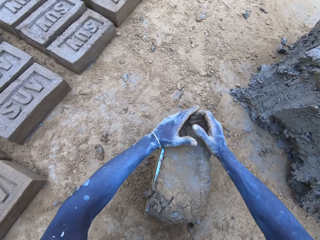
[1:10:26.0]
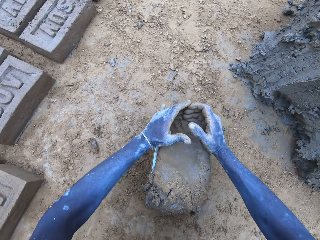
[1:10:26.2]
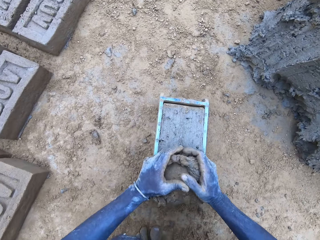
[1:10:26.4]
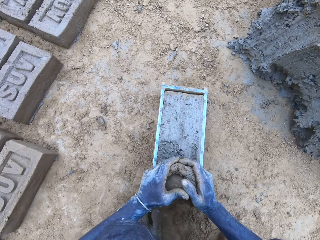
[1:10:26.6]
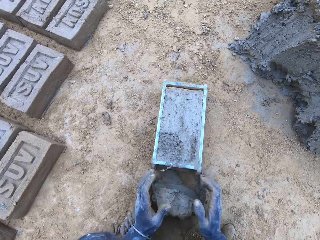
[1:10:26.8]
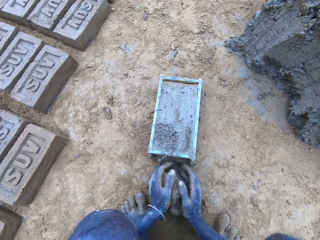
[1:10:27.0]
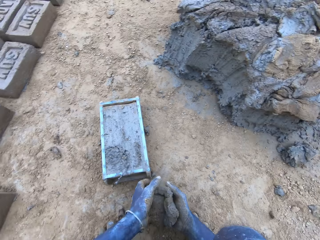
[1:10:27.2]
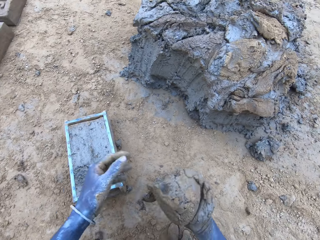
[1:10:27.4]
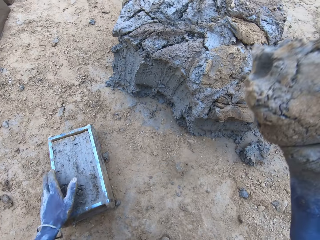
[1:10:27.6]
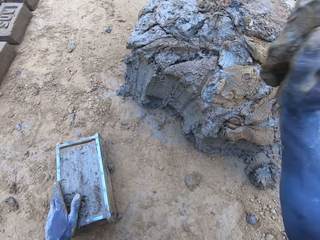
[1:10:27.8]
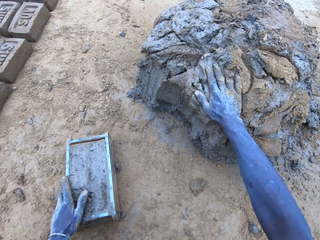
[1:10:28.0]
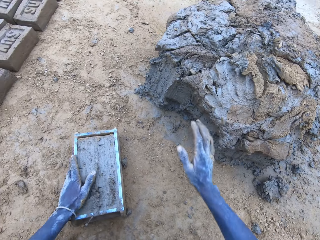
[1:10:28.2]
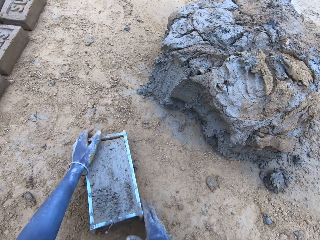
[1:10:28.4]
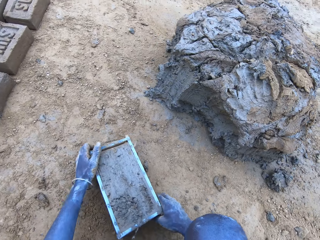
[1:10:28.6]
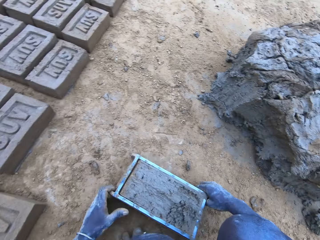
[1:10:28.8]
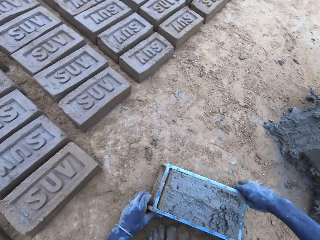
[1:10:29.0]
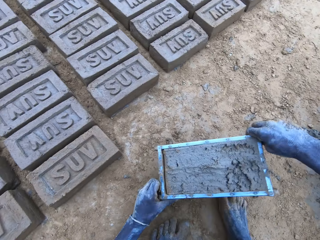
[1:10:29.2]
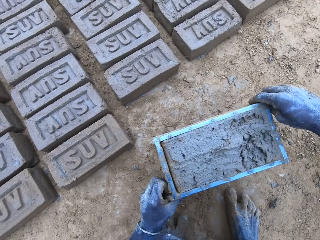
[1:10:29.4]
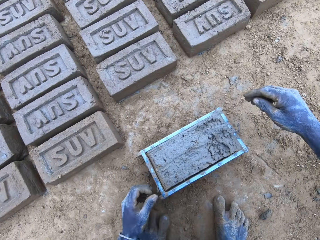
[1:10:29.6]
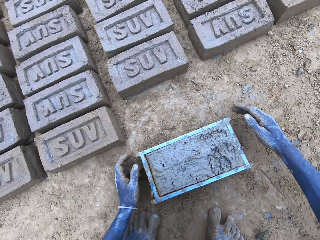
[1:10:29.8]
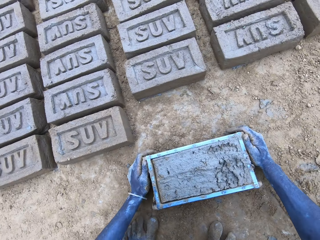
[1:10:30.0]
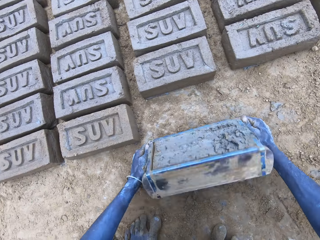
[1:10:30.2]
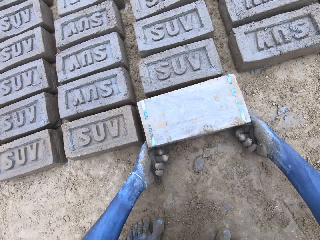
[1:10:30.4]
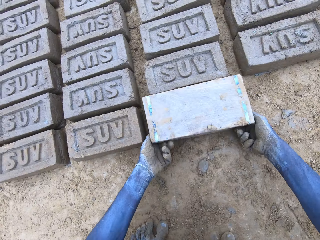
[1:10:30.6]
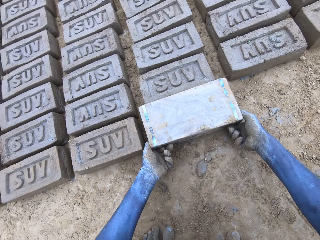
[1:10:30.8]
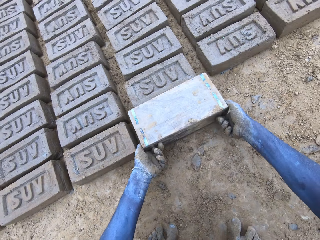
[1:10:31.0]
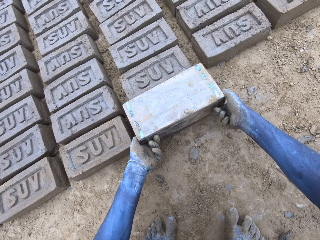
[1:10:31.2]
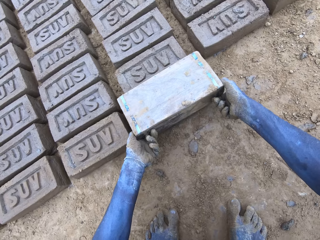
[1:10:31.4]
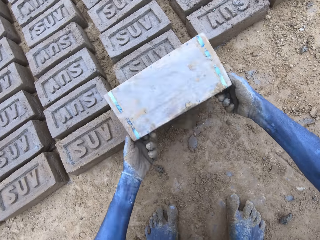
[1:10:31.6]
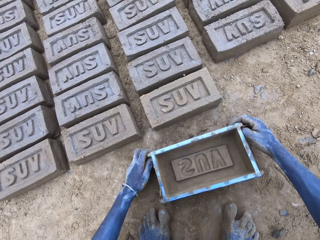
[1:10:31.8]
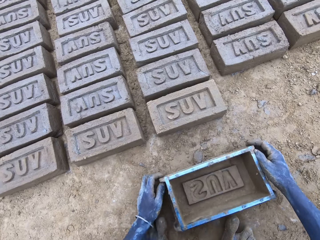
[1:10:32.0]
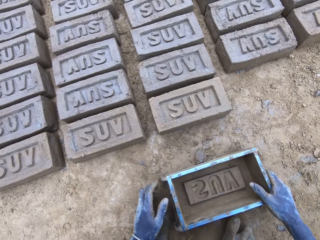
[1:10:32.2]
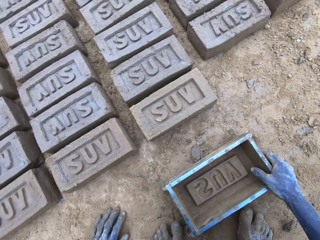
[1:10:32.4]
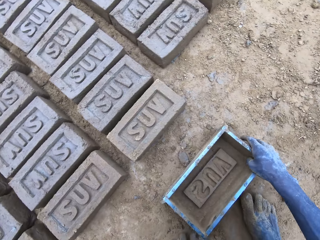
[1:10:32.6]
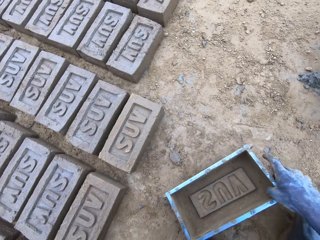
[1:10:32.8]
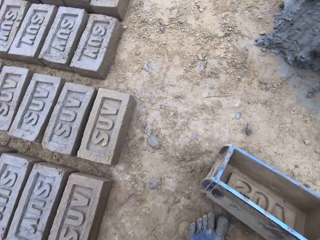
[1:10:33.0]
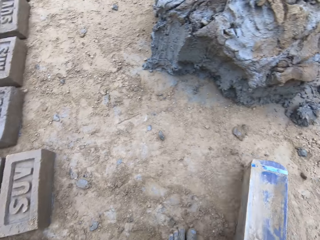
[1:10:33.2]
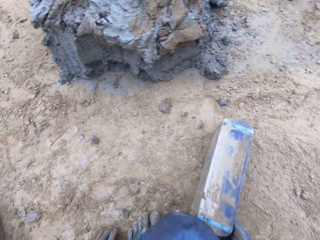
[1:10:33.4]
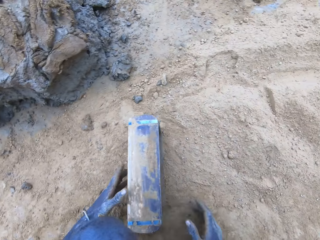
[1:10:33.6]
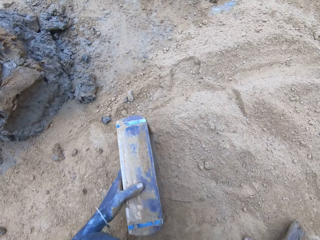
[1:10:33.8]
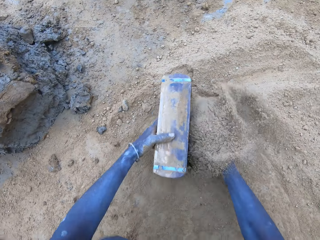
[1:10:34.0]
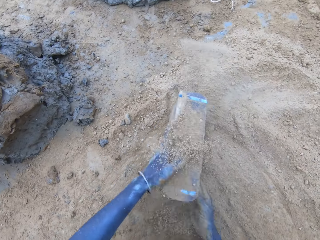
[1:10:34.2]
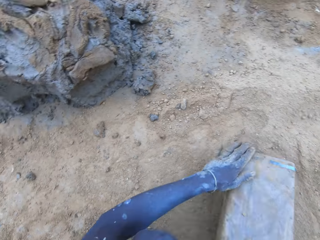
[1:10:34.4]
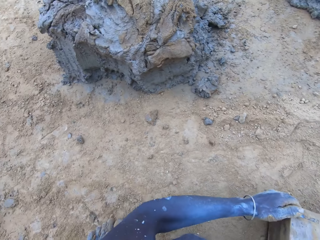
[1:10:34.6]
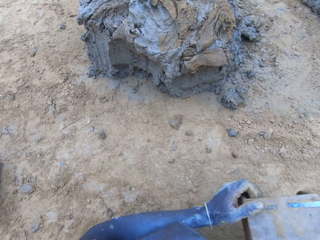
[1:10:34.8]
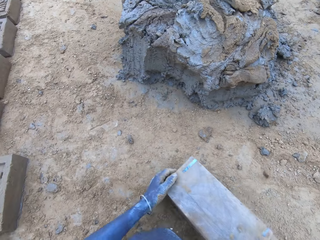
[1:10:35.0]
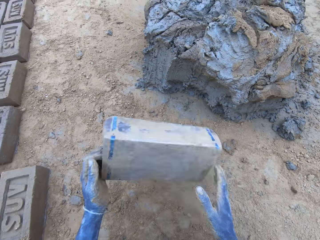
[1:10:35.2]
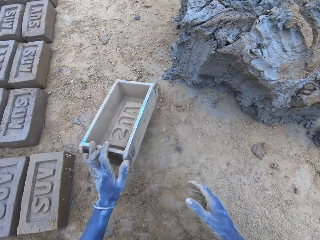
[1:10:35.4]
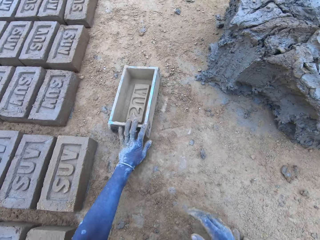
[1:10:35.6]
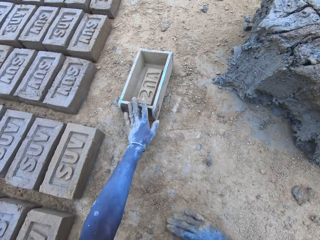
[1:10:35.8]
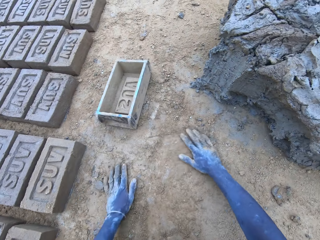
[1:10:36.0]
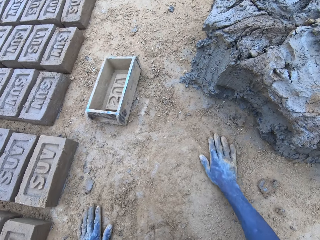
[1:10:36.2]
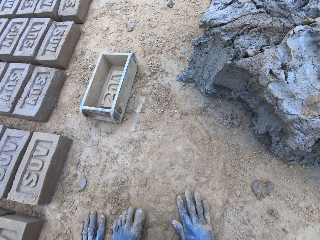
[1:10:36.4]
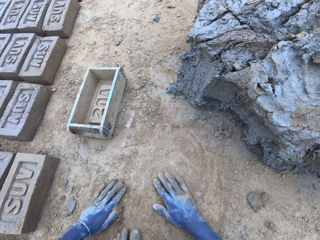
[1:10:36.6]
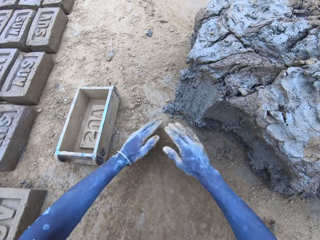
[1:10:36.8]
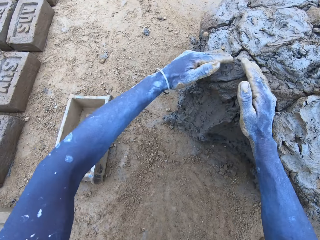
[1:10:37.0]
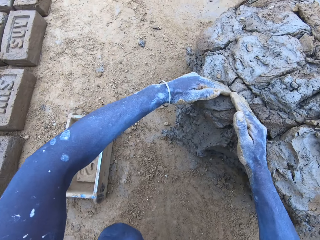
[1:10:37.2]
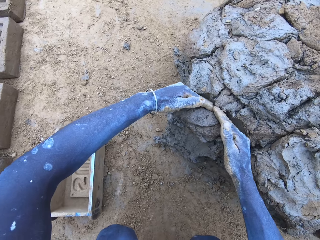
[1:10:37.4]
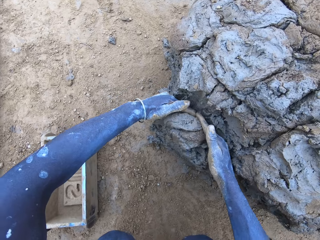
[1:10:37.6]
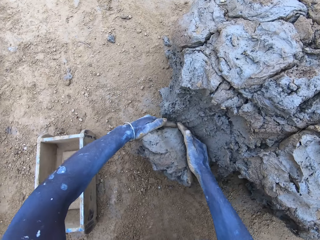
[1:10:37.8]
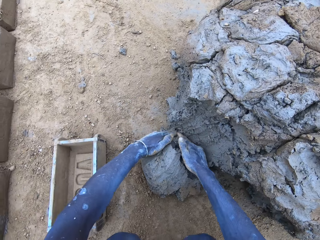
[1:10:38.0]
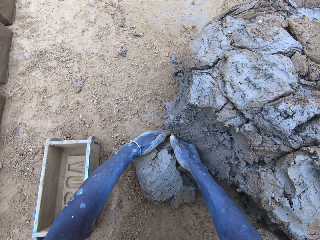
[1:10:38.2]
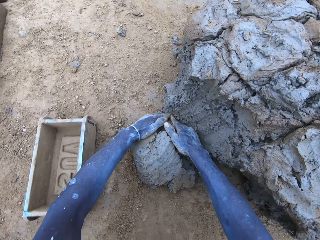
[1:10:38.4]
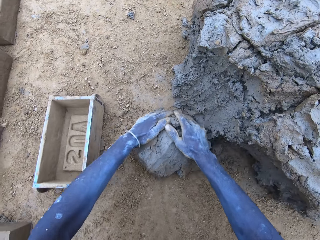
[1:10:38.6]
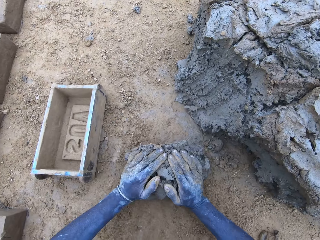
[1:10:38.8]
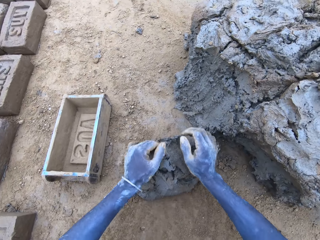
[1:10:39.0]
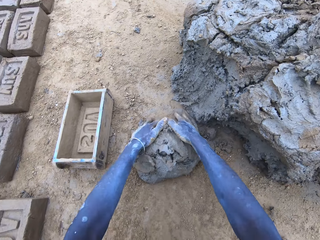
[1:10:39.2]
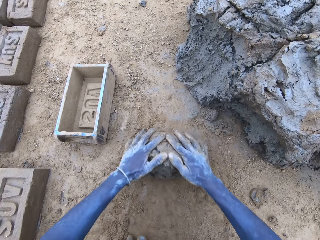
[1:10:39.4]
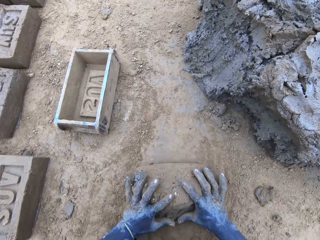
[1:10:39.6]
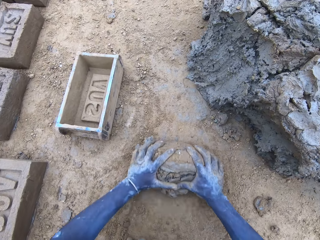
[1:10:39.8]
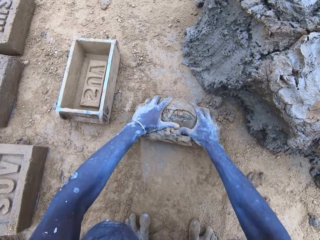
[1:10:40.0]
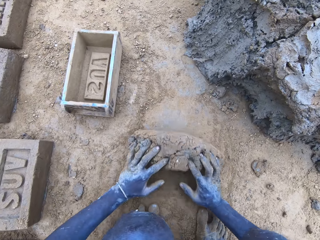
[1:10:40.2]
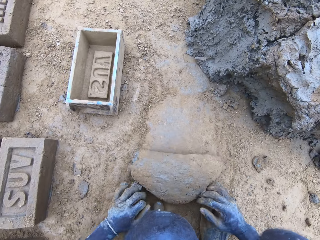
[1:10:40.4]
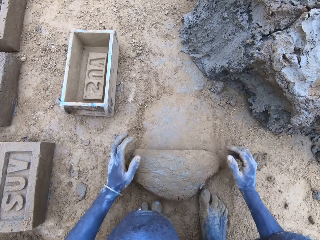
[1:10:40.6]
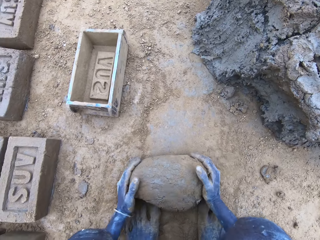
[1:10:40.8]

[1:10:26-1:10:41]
The camera wearer reduces the mud and drops it. They put the brick on the ground. They put soil in the brick mold. They wipe hands on the ground. They cut the mud and mold the mud.

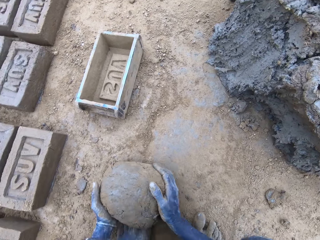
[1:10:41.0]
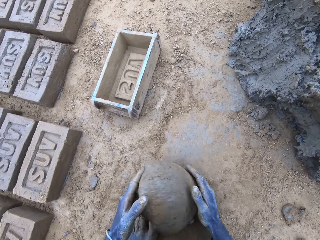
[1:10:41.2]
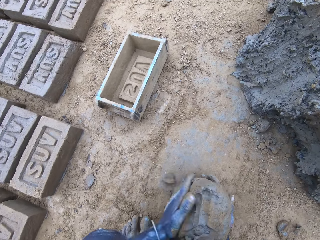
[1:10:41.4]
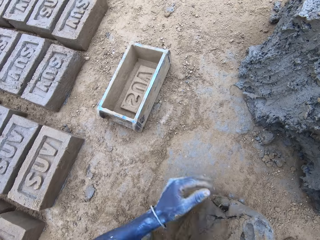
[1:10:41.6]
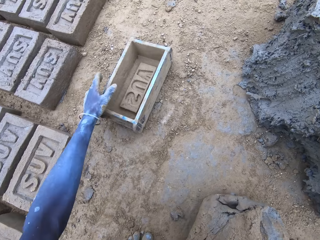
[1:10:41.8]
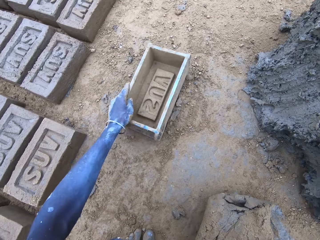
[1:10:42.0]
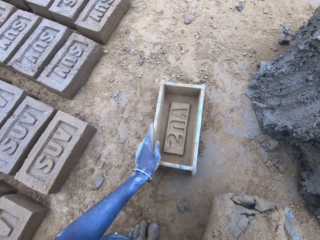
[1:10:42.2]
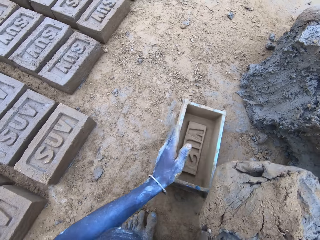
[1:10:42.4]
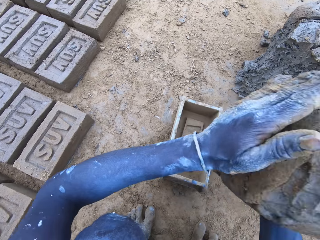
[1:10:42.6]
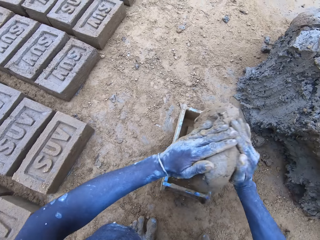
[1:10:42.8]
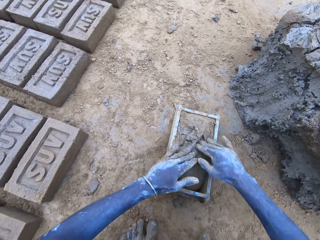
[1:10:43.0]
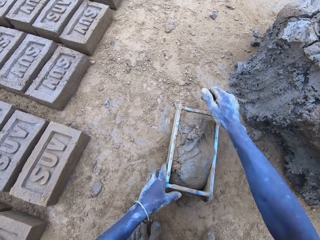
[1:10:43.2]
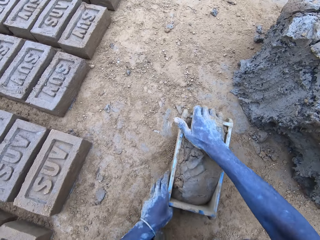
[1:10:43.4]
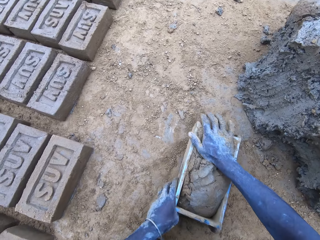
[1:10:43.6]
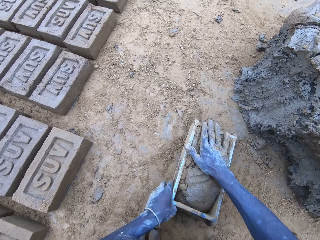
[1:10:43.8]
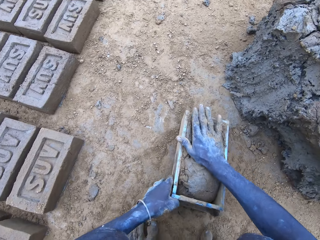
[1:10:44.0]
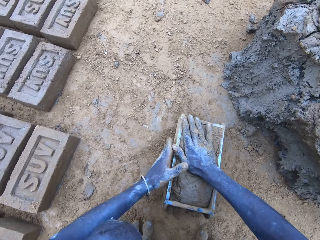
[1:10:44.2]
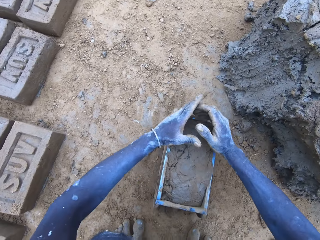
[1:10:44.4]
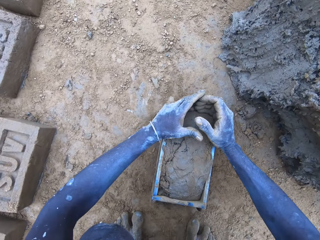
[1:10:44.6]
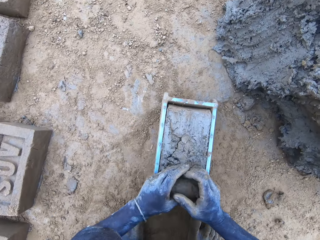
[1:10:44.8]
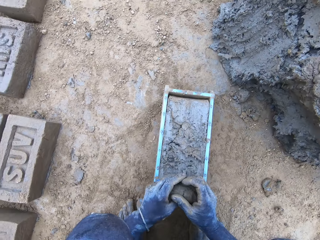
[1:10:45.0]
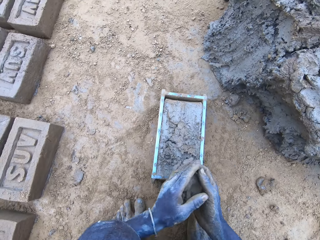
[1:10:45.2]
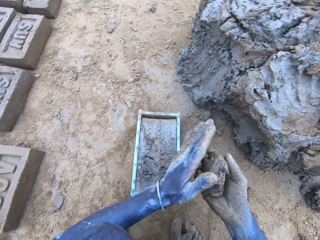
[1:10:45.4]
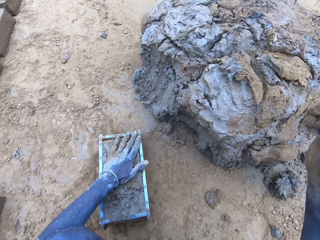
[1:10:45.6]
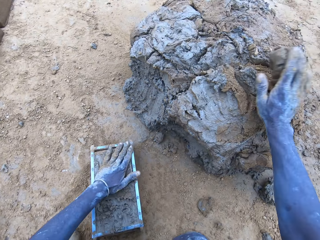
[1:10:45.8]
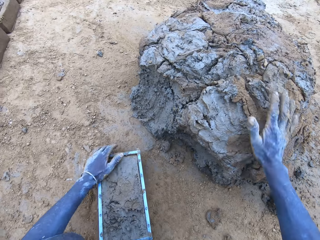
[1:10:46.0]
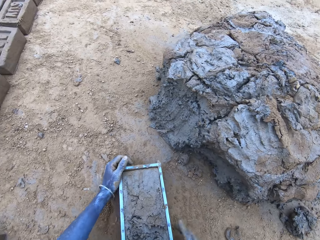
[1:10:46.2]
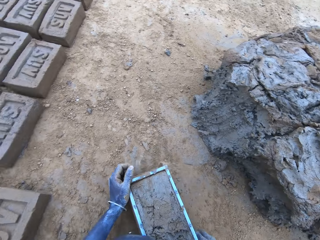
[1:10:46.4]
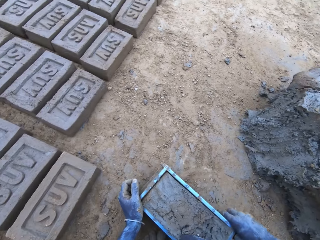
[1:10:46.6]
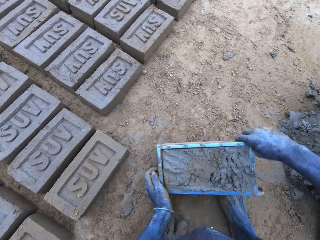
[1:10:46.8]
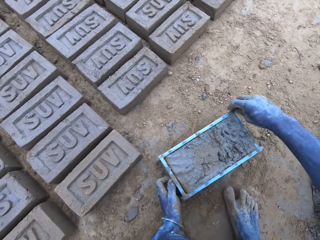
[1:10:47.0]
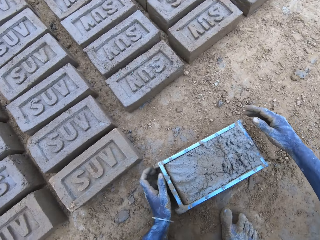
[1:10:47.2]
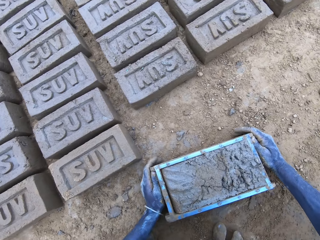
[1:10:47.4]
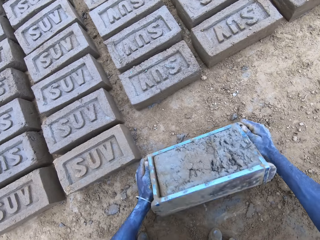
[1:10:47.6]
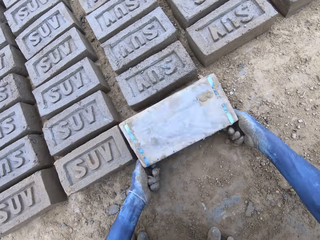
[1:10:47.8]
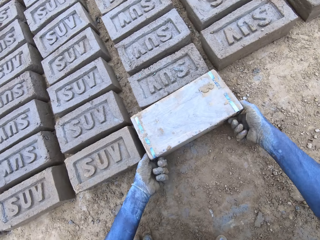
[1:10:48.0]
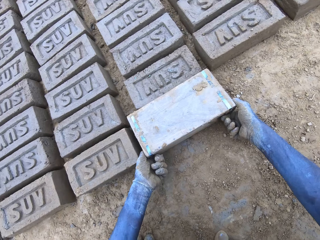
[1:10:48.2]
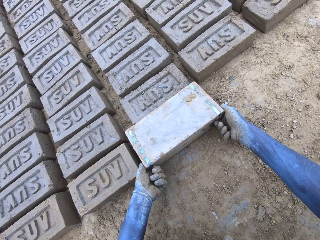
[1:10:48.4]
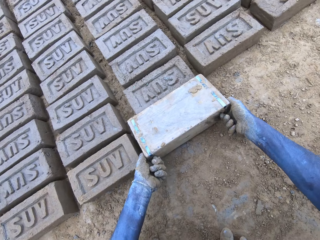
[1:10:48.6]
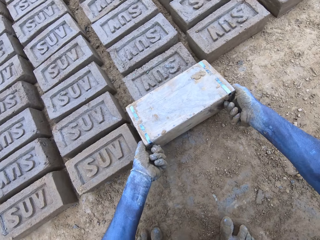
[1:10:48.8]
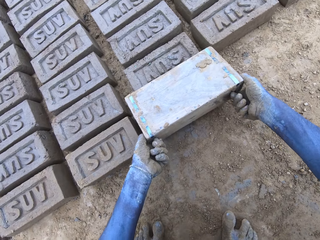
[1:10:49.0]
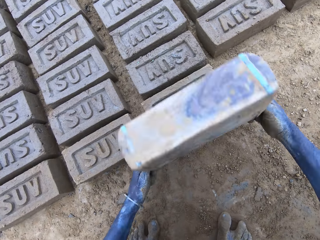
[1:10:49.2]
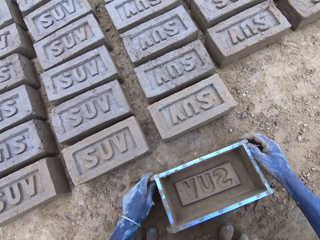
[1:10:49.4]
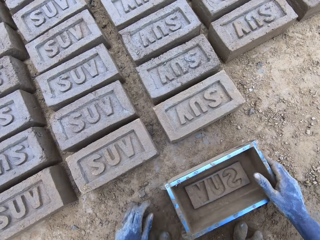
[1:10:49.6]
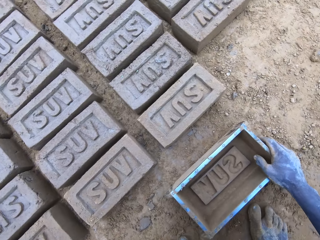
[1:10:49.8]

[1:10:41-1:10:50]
The camera wearer drops the mud in the brick mold. They reduce the mud and drop it. They put the brick on the ground.
